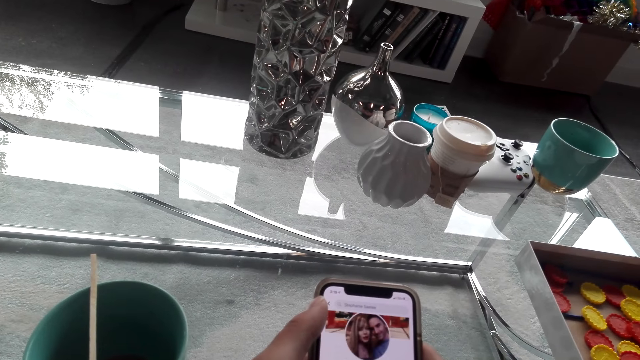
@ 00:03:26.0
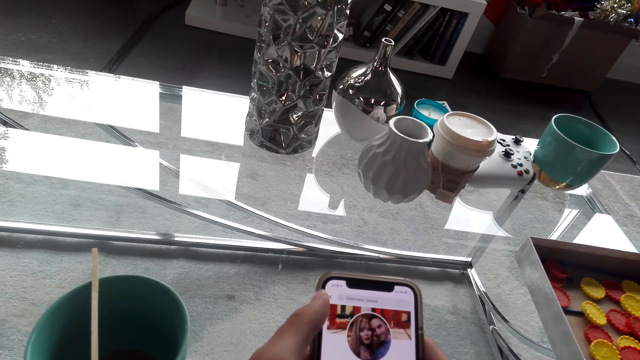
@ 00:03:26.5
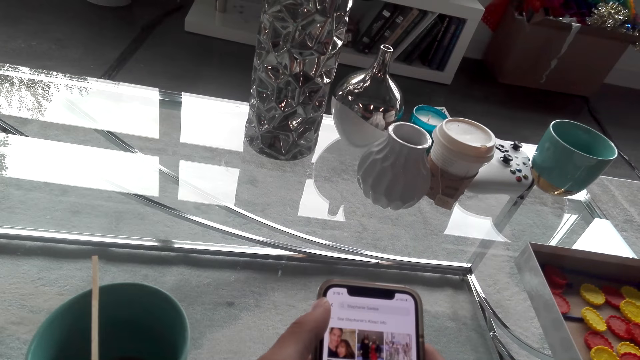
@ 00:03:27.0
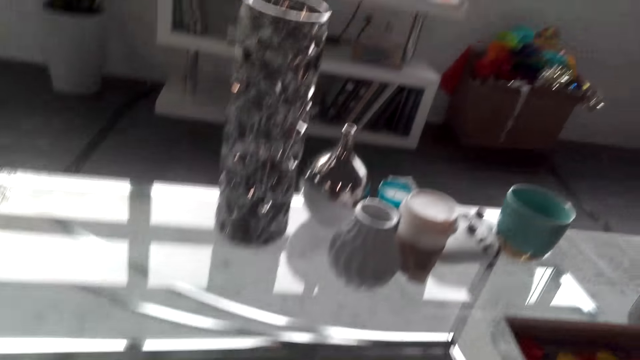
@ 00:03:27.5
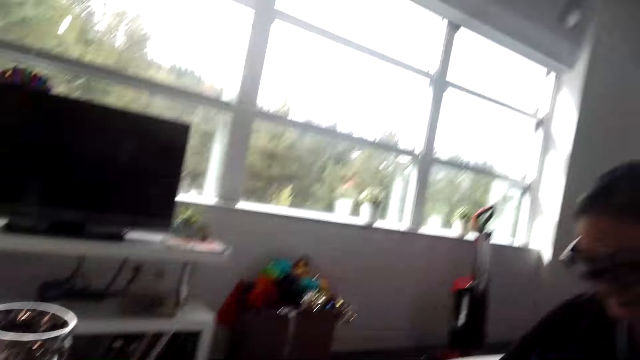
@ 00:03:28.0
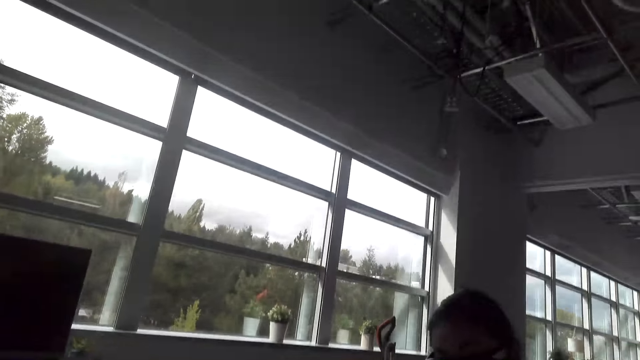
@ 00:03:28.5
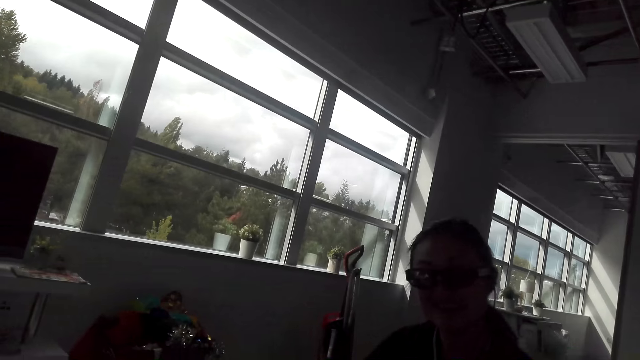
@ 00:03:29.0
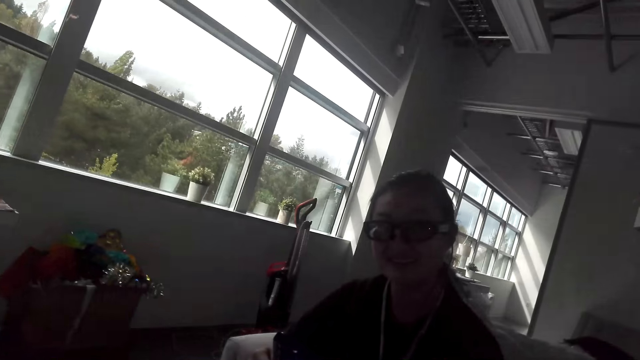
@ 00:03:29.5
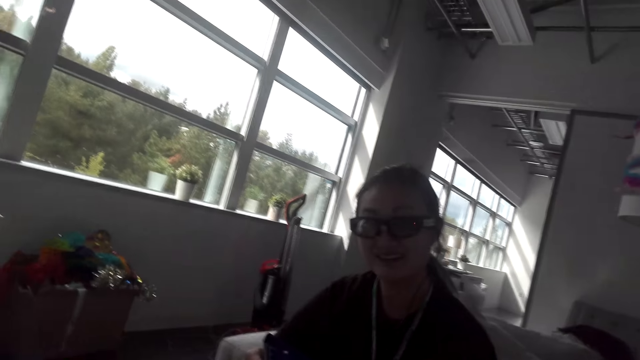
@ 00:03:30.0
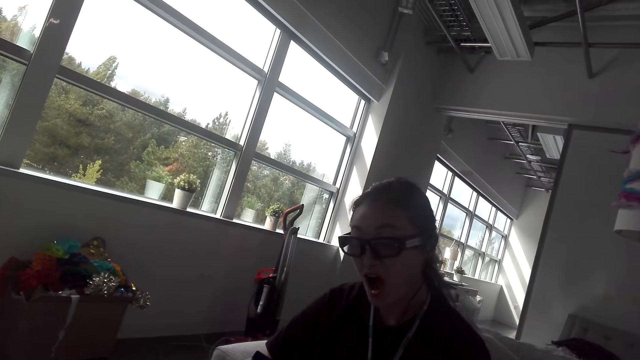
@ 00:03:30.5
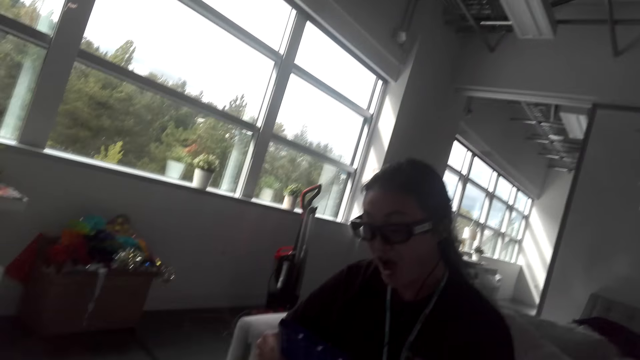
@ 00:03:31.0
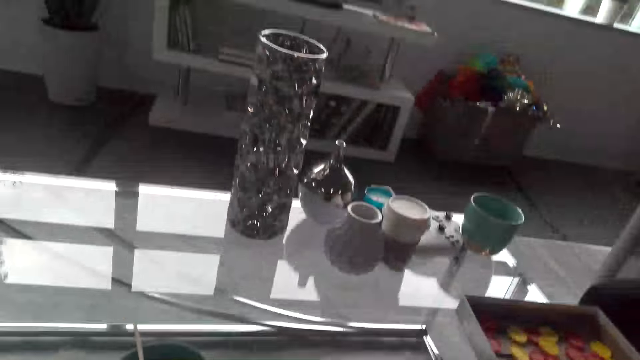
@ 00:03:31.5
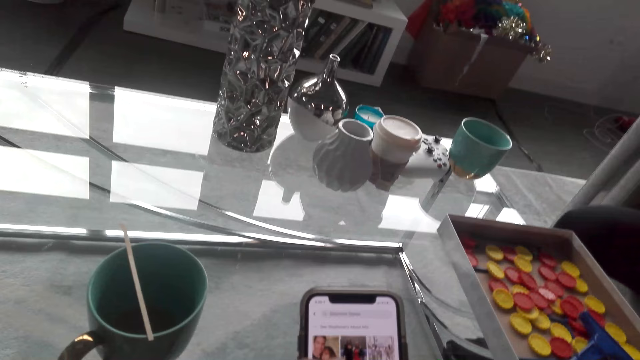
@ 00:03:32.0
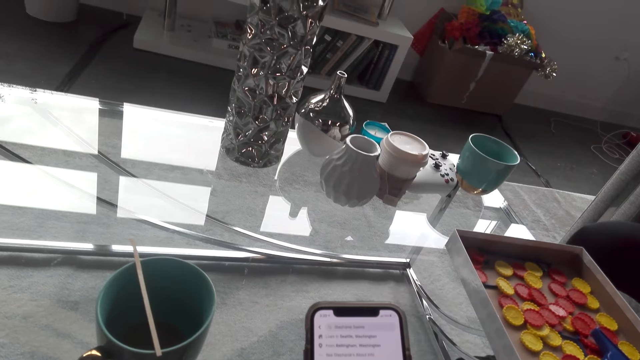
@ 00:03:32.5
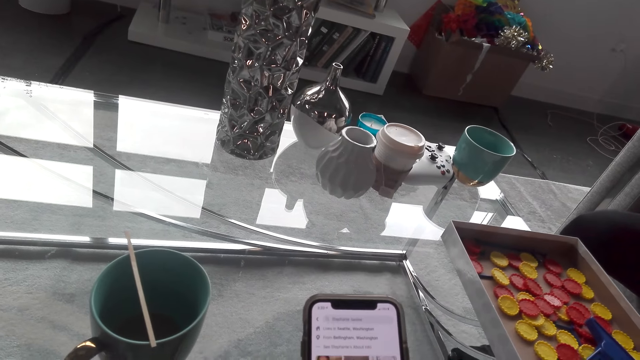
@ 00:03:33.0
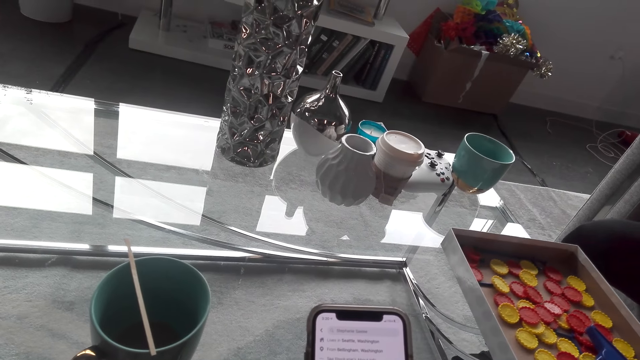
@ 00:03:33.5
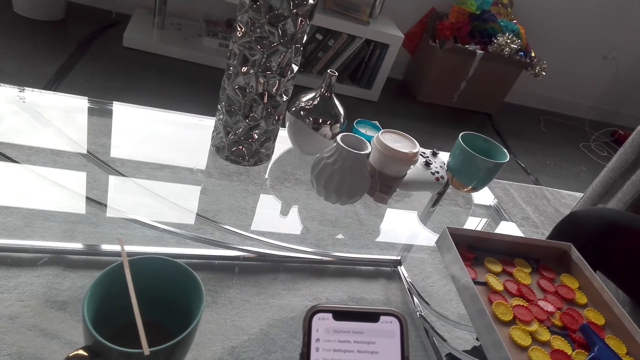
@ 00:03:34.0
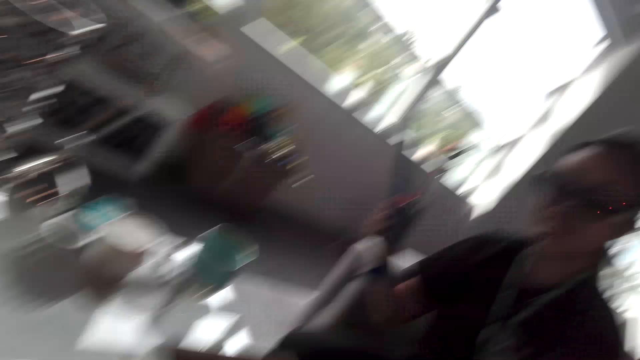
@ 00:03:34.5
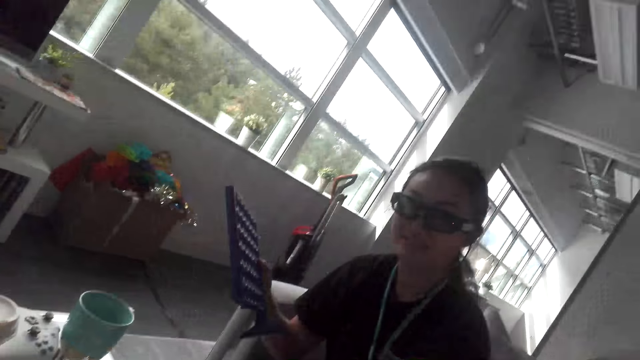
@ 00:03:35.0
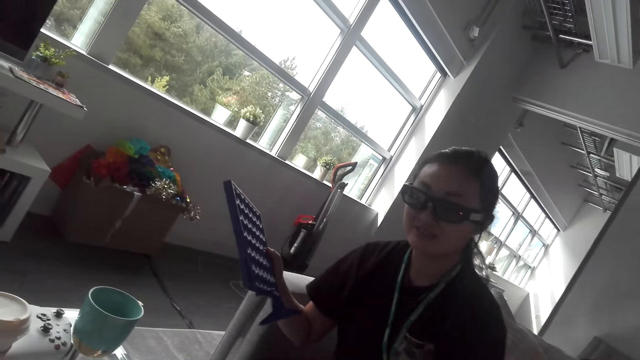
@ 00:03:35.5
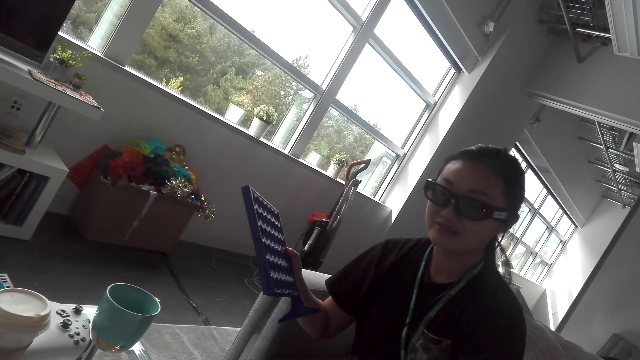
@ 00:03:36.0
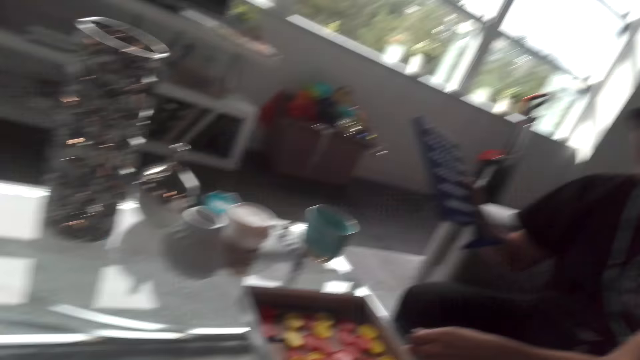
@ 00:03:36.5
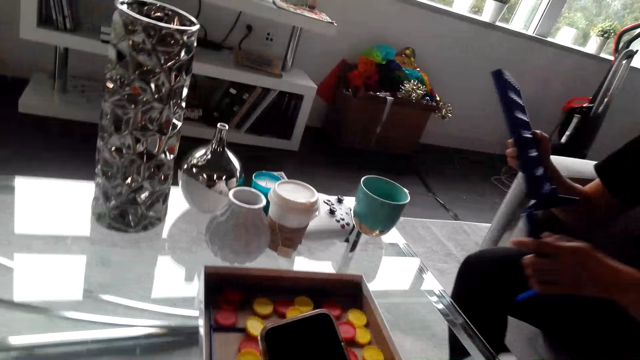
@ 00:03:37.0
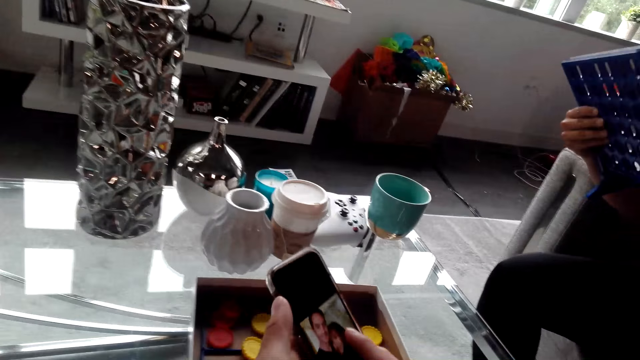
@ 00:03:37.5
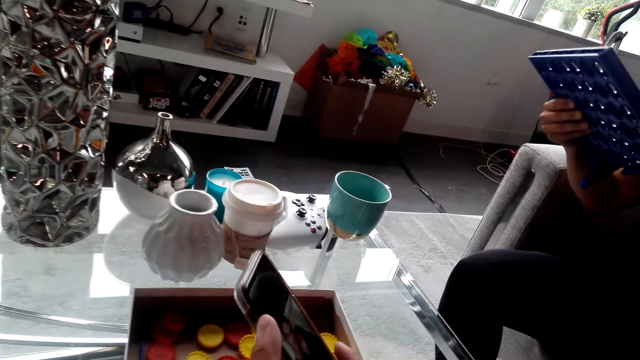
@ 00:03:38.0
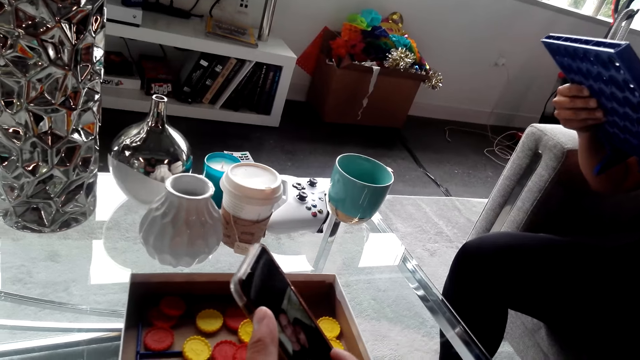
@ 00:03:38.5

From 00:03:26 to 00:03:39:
The camera wearer uses the phone. They interact with the lady. They look at the lady. They use the phone. They interact with the lady. They use the phone.

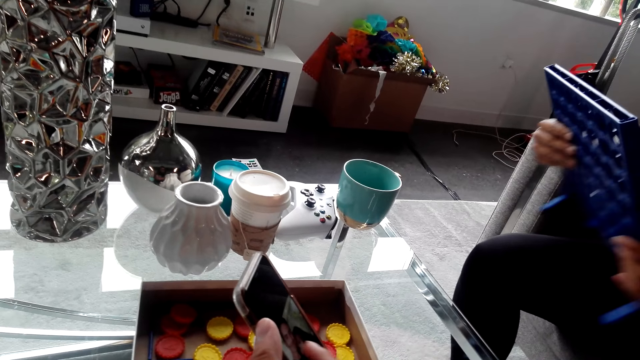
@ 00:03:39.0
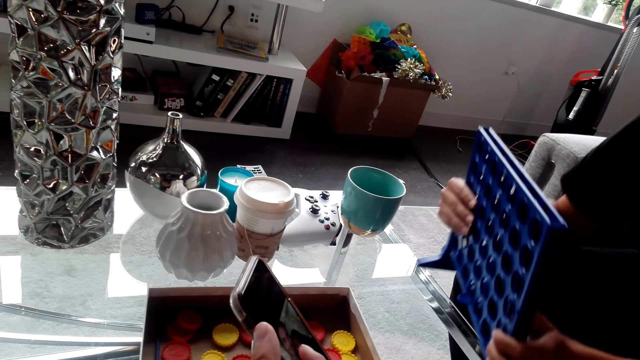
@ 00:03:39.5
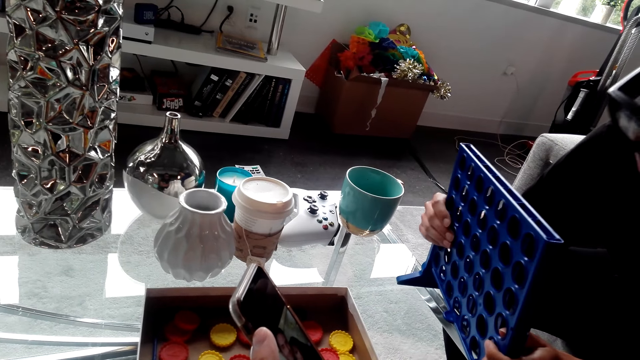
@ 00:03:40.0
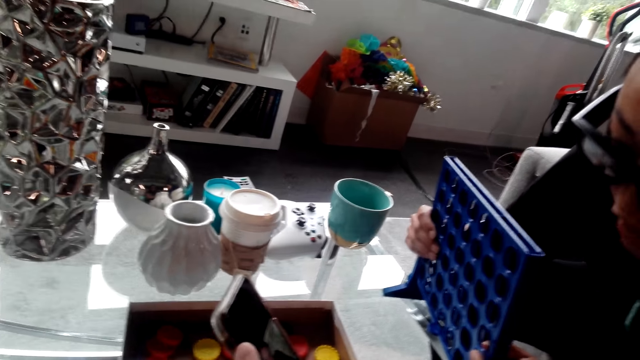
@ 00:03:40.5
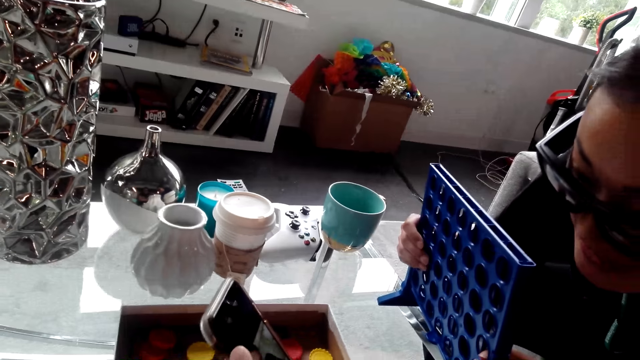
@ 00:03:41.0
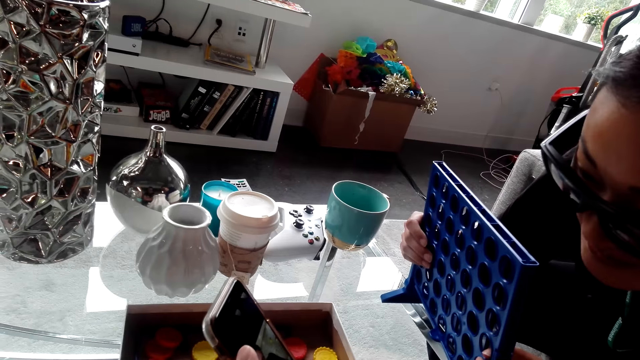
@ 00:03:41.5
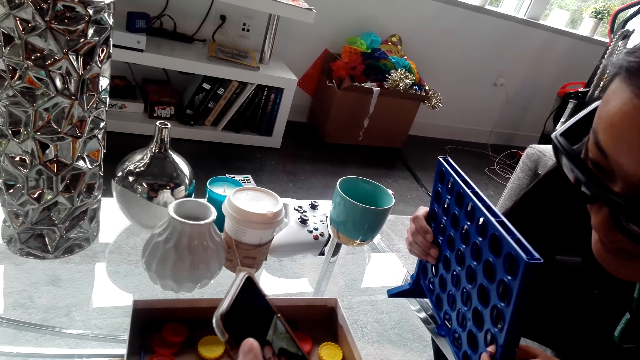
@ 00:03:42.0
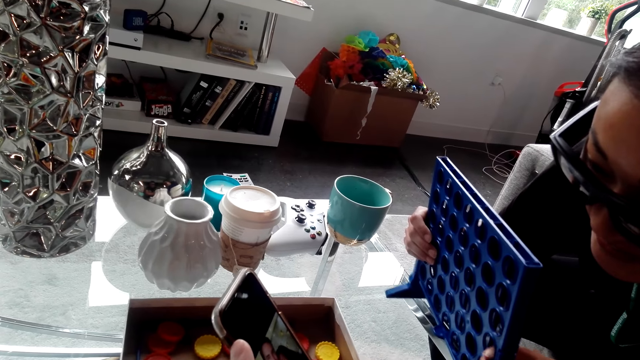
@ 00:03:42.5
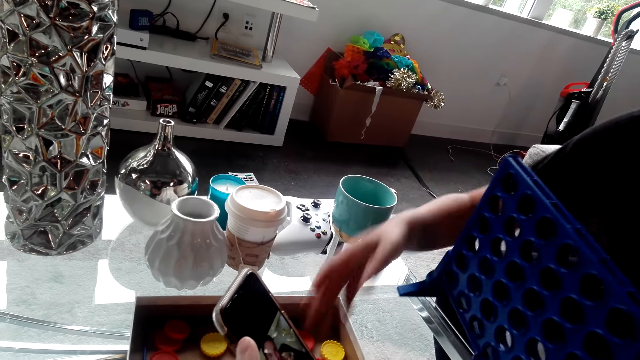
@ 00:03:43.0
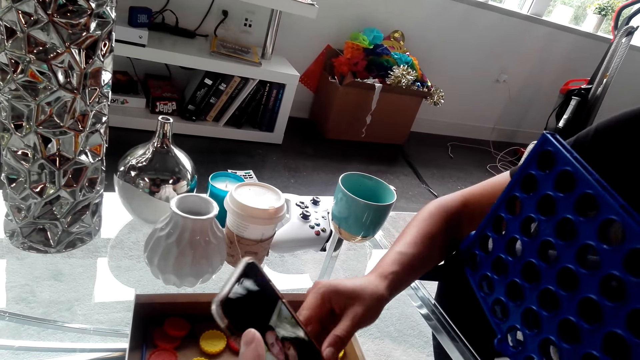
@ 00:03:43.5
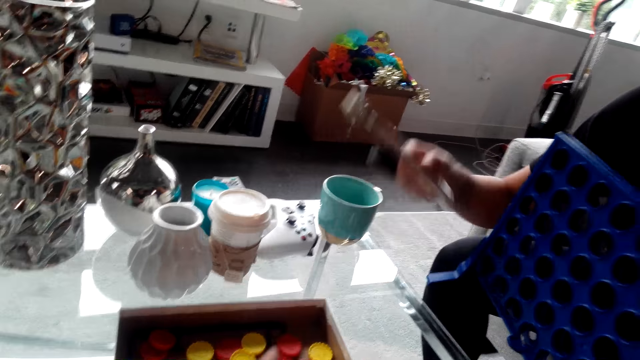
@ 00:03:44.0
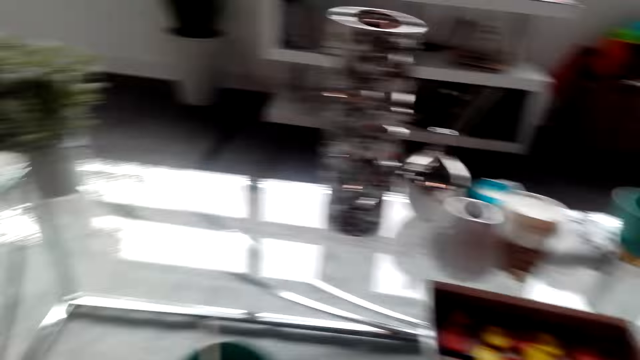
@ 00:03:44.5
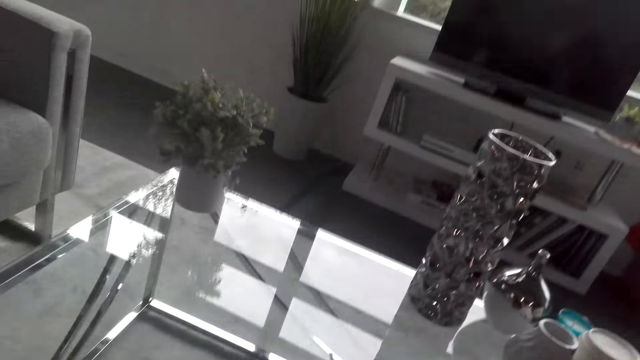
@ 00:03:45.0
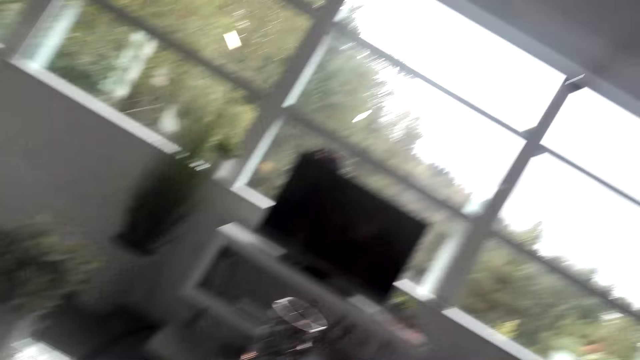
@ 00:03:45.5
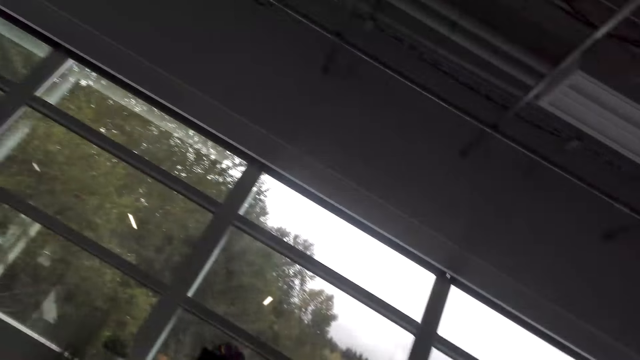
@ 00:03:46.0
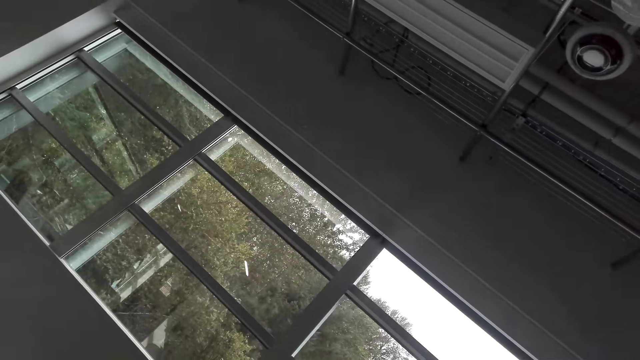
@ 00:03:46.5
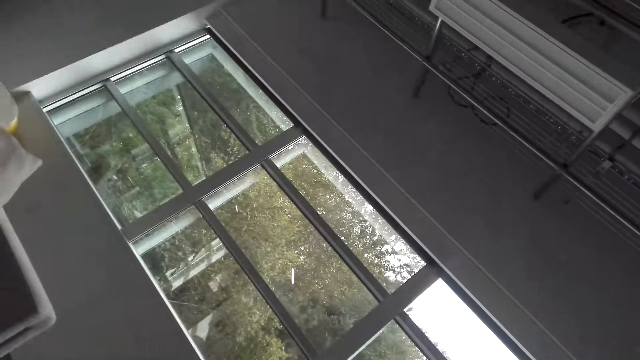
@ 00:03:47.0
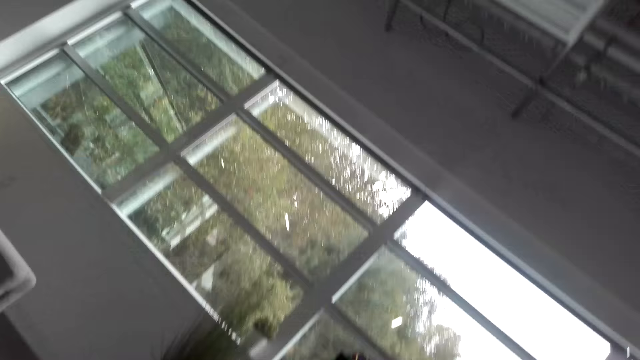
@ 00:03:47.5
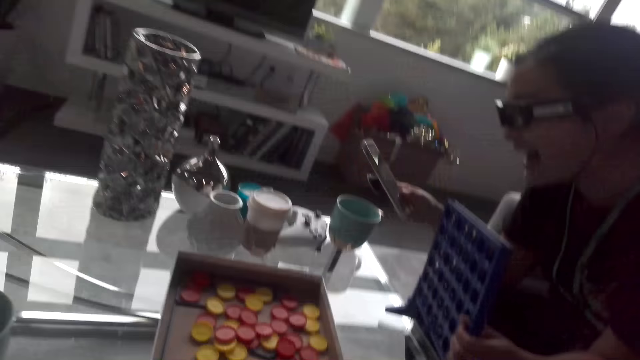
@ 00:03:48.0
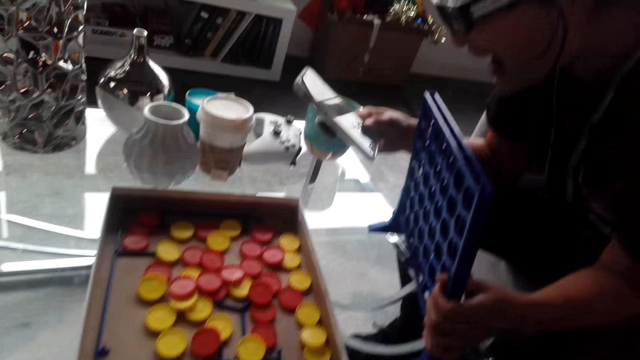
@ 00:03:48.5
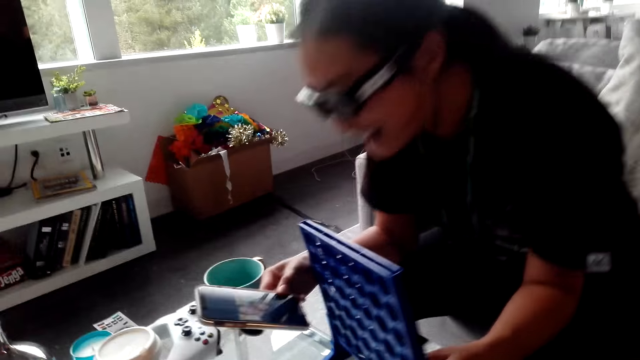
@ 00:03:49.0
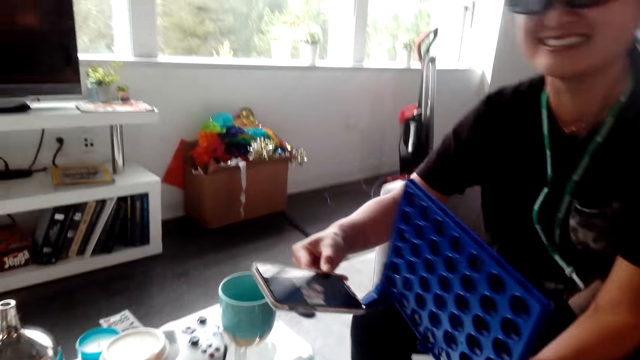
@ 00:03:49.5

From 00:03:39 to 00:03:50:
The camera wearer interacts with the lady. He shows his phone to the lady. The lady takes the camera wearer's phone. The camera wearer interacts with the lady. He looks around. The lady uses the phone.
